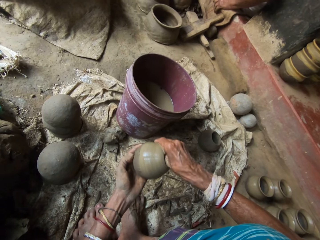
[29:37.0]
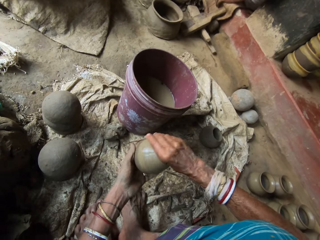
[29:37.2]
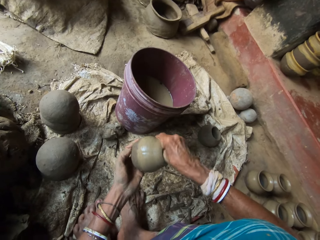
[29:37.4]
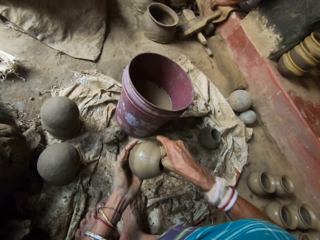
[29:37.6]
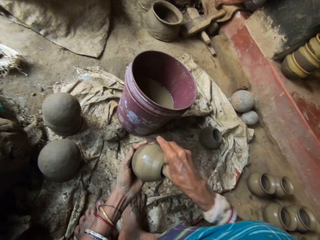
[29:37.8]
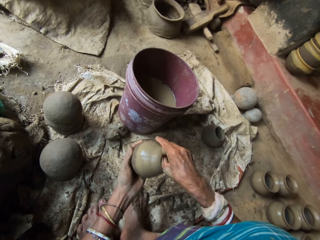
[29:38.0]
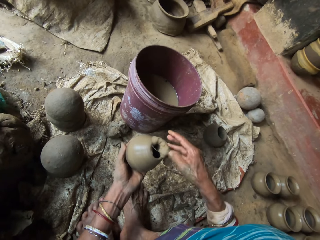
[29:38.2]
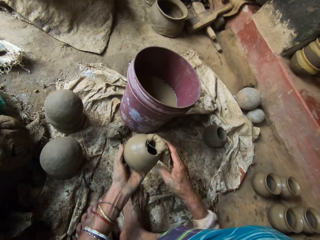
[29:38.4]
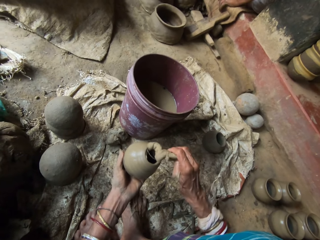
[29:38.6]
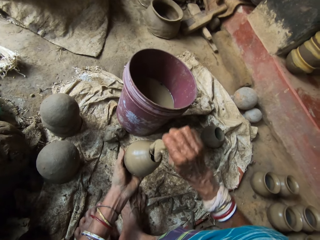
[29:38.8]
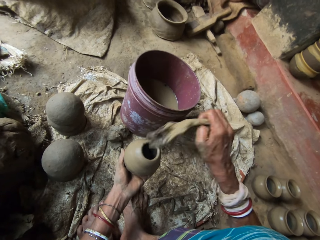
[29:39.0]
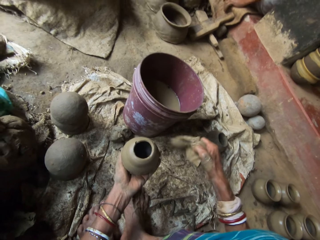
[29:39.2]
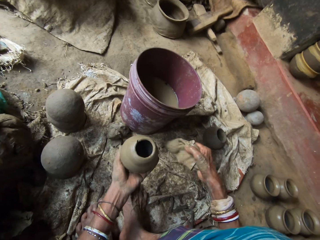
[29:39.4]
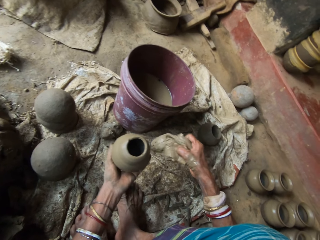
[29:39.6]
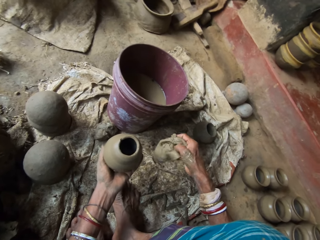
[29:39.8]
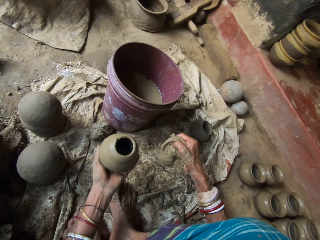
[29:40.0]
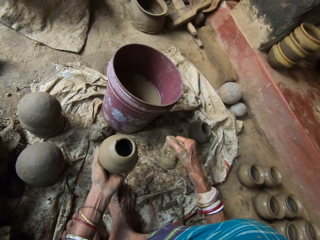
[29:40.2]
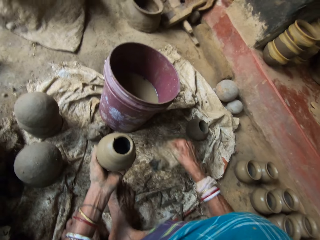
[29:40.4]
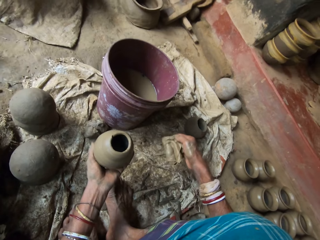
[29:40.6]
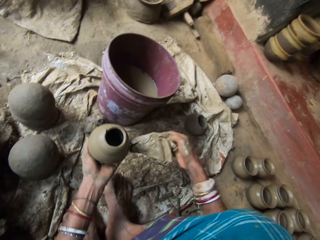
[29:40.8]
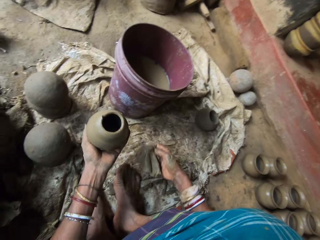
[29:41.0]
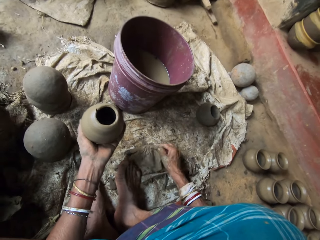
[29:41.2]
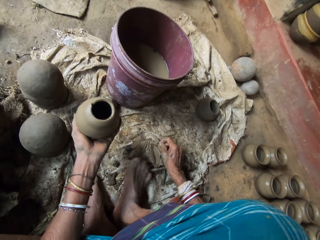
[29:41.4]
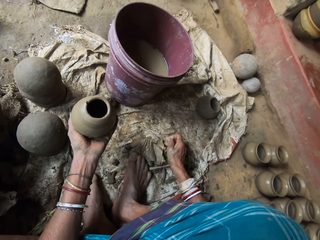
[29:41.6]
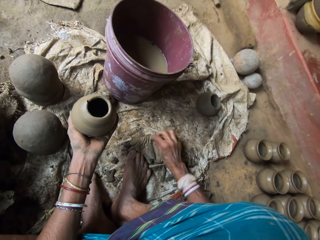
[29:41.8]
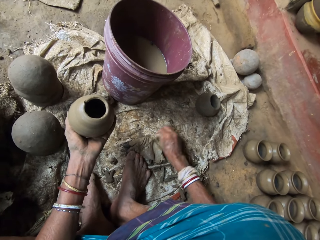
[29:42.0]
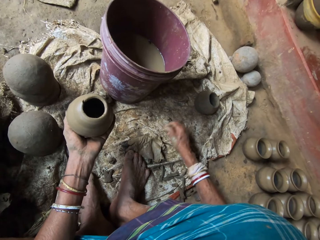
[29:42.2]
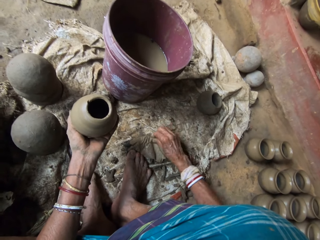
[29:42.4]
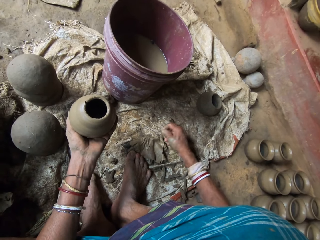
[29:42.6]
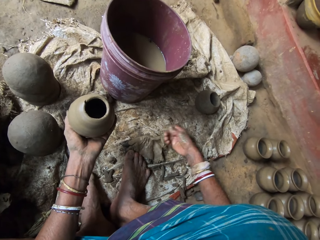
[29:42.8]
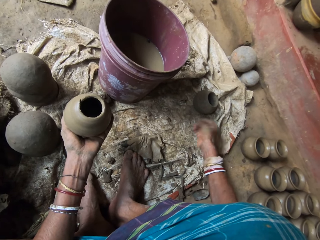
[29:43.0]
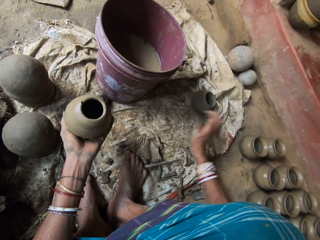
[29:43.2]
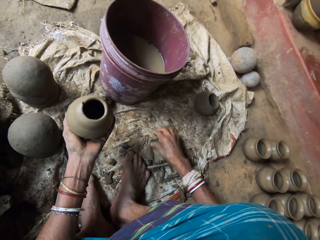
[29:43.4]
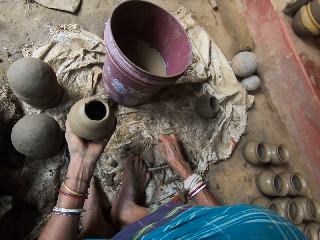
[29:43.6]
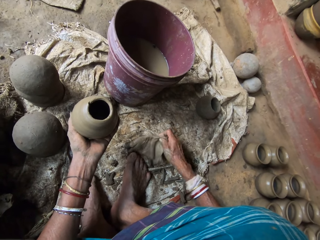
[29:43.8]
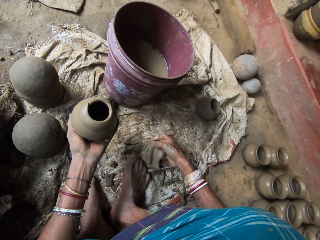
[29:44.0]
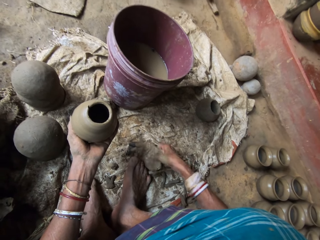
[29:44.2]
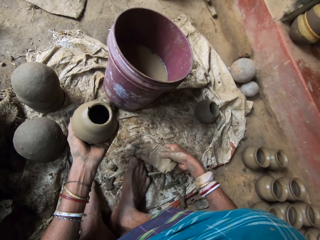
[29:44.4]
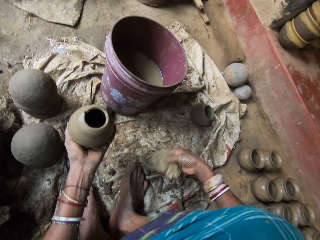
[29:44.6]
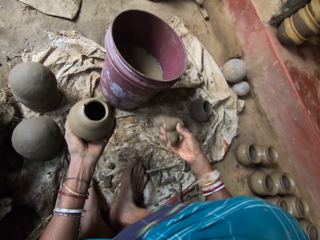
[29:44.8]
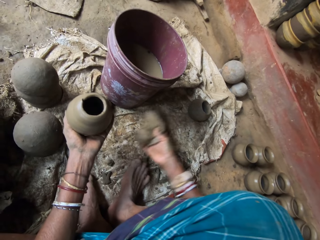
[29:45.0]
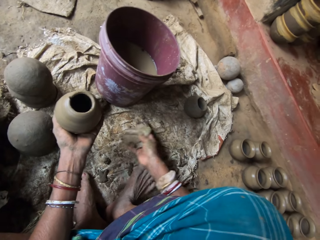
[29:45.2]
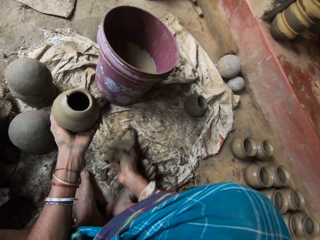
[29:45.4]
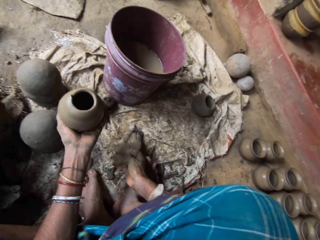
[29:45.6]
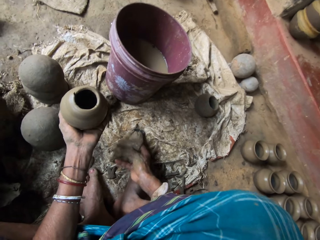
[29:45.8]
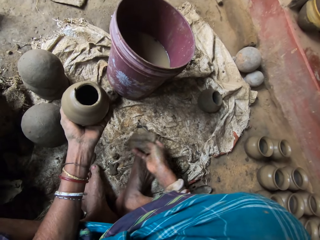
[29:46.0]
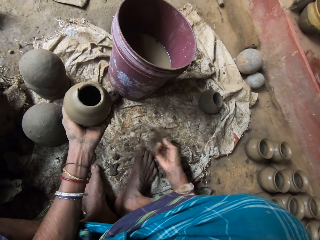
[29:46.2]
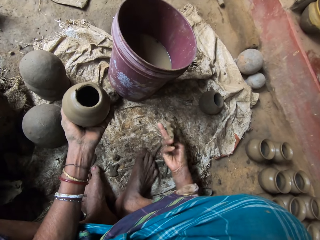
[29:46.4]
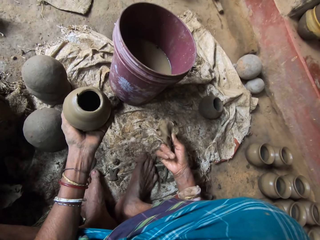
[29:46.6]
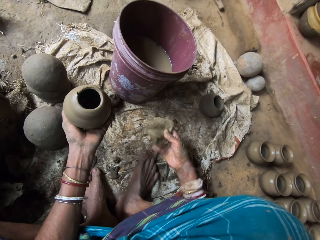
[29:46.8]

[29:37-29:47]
The camera wearer lifts a cloth. They remove excess dirt on the cloth piece. They pull a thread from the cloth.

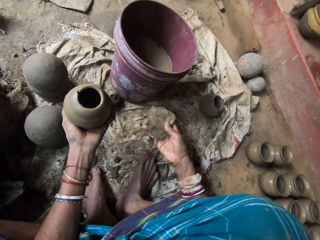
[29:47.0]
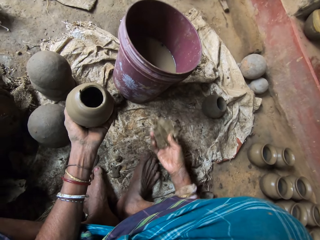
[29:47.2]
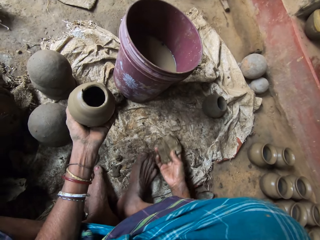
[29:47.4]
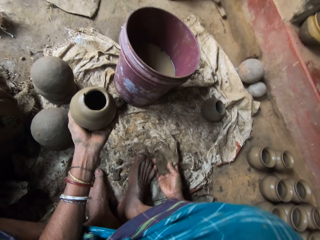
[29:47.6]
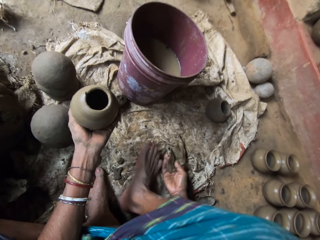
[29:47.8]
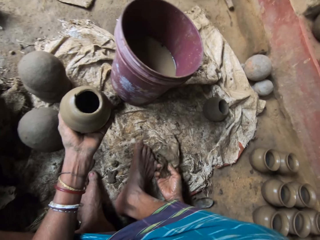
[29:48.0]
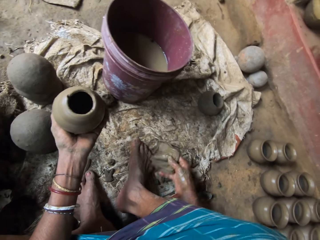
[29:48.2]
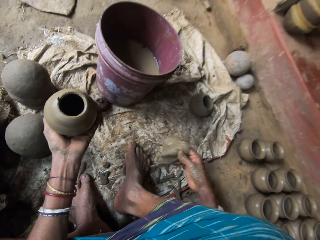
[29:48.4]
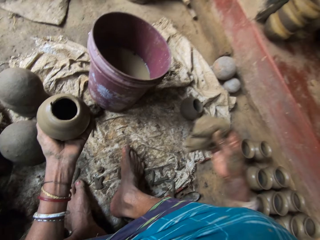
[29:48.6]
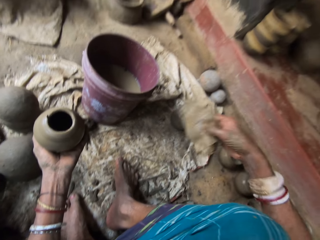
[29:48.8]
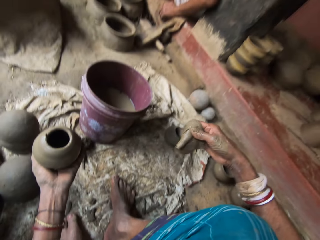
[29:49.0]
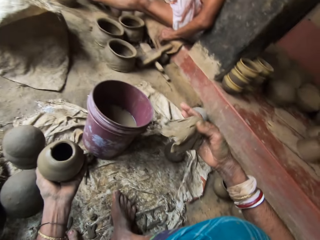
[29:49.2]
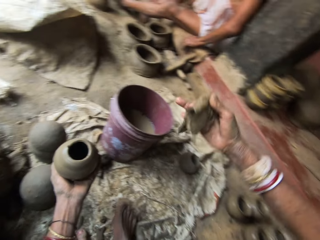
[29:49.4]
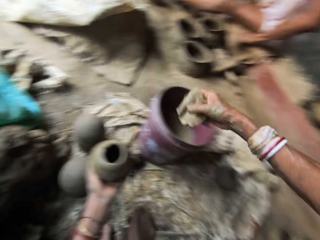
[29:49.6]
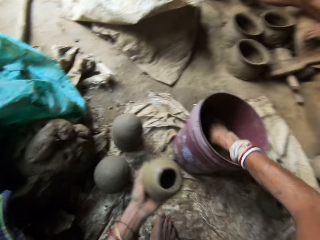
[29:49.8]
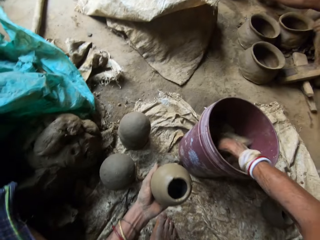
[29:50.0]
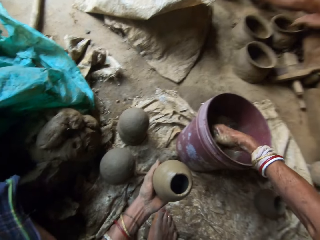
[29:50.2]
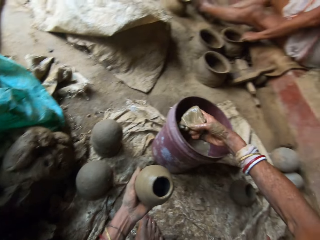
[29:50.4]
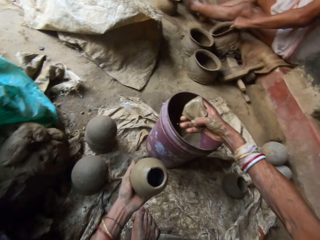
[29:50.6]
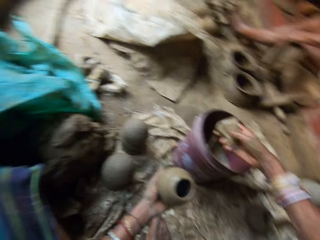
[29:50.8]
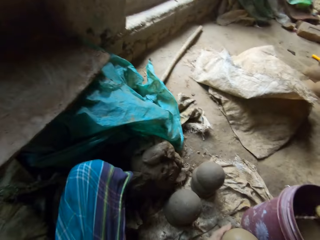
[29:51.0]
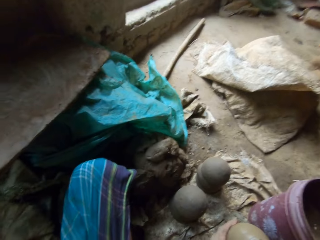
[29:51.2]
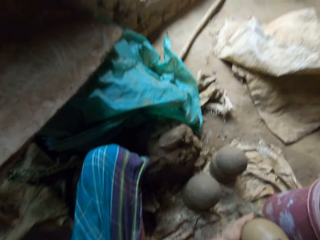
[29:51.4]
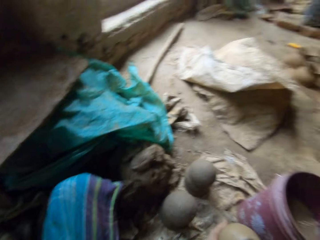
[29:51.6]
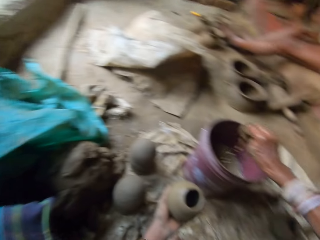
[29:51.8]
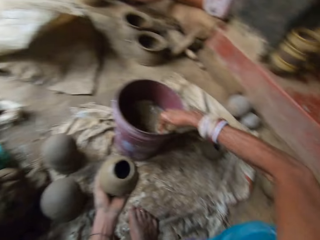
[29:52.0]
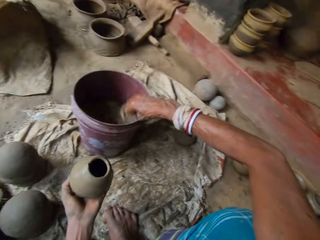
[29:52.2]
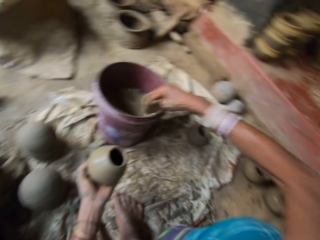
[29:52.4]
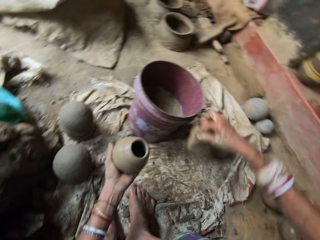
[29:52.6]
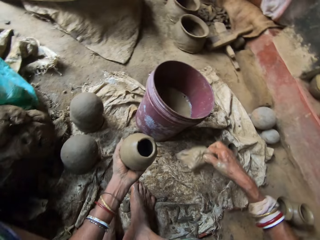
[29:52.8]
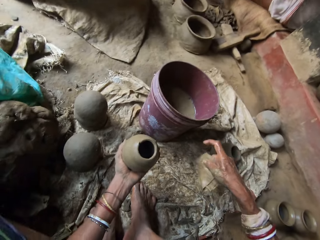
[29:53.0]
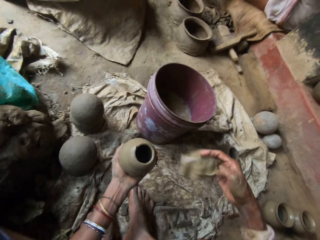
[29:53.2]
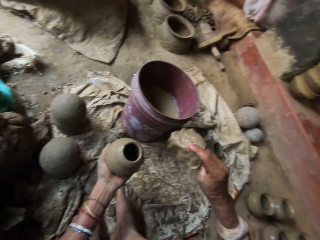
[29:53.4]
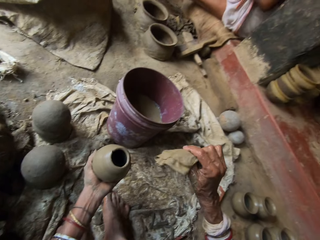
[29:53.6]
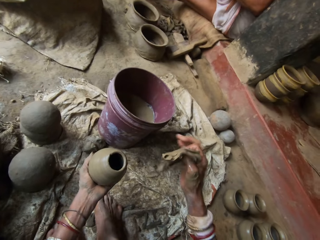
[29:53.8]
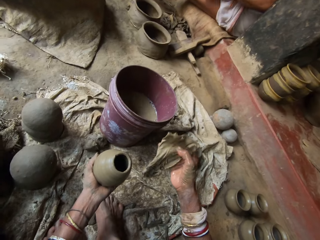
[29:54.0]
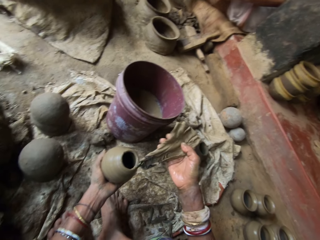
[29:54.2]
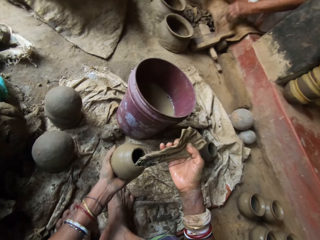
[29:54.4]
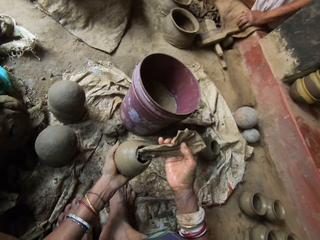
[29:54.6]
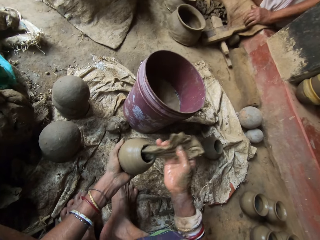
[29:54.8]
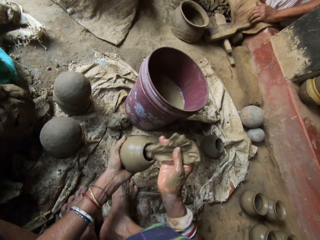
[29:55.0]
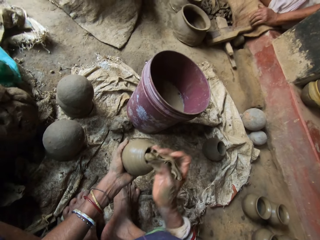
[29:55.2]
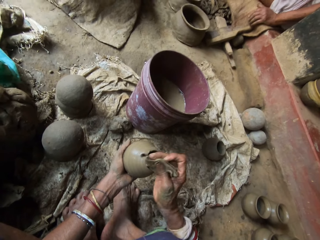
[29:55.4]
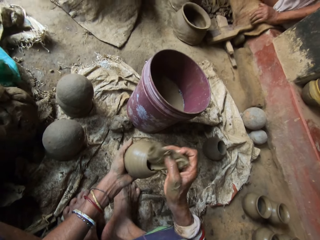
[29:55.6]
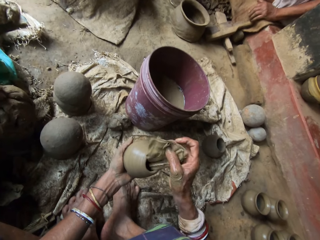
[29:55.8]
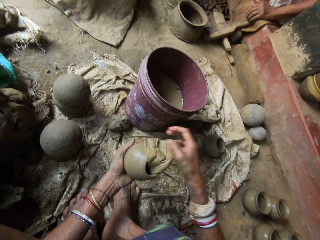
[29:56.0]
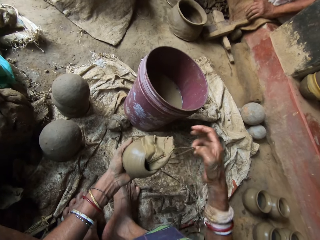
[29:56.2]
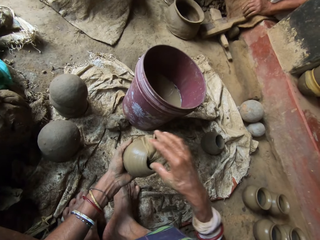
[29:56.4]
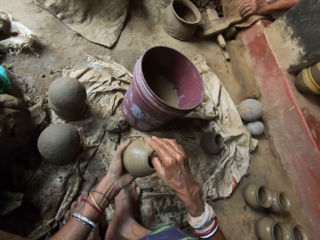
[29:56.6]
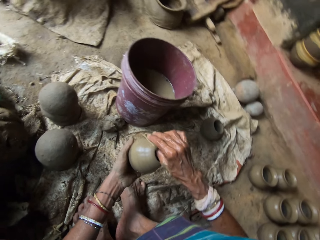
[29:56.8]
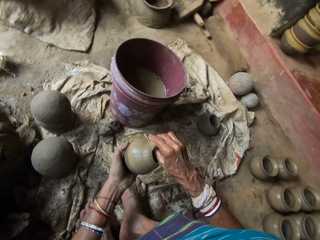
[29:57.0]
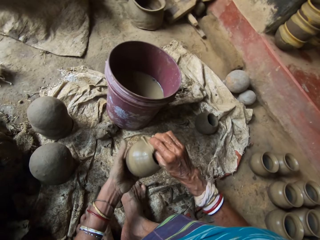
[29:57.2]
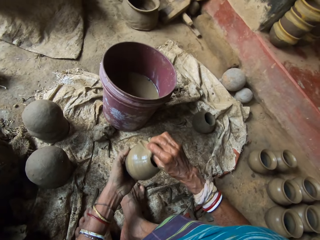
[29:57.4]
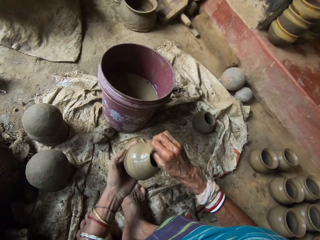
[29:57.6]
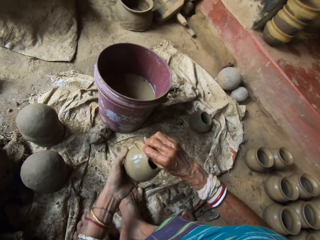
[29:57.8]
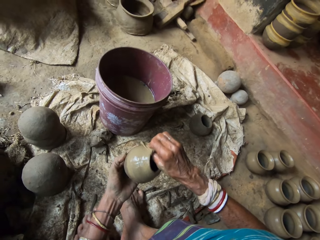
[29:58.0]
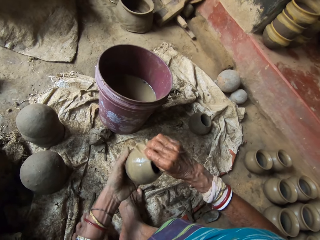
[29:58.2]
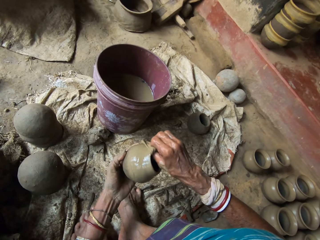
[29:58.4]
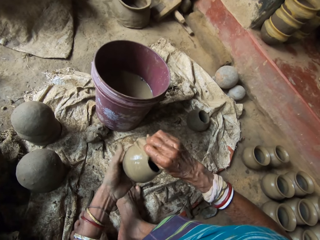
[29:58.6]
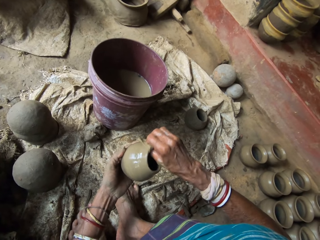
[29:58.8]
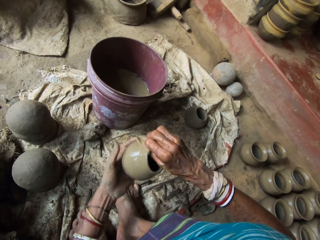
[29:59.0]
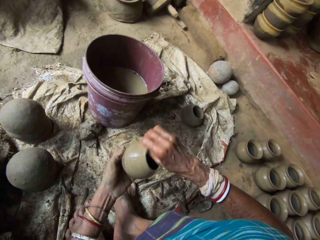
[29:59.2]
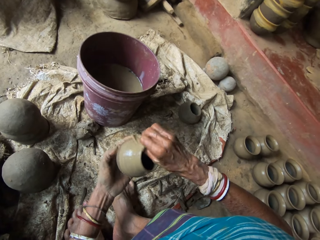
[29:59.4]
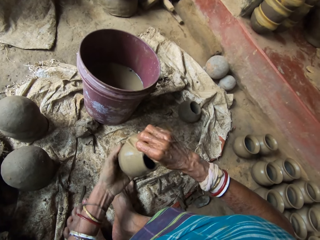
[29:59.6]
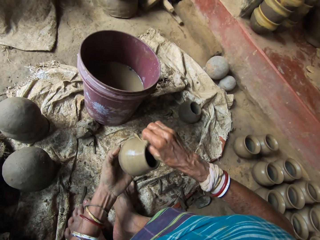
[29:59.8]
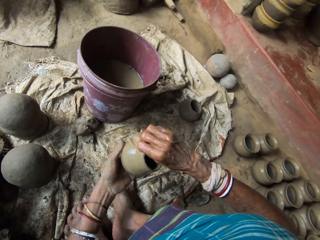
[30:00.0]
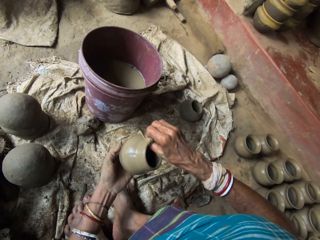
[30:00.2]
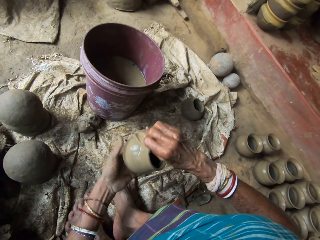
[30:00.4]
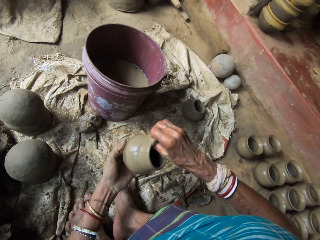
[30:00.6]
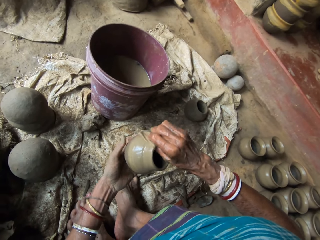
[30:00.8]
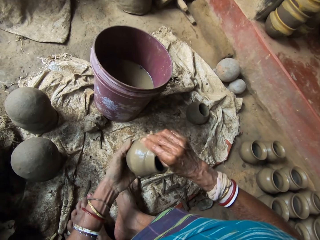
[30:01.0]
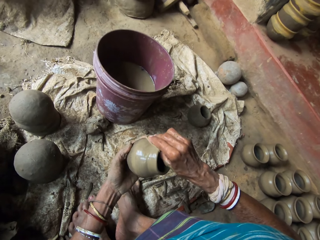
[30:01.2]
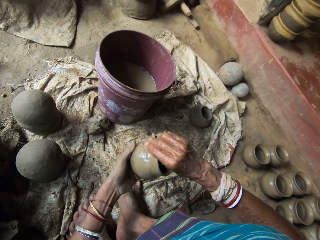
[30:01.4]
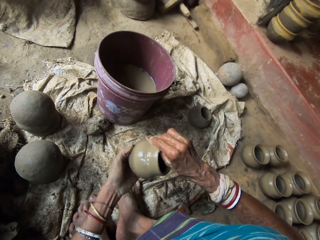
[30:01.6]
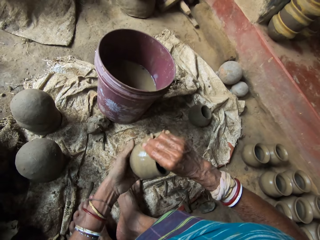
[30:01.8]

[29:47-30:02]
The camera wearer soaks a piece of cloth in a bucket half filled with water. They squeeze excess water from the cloth piece into the bucket. They polish a wet clay pot using the wet cloth piece.
